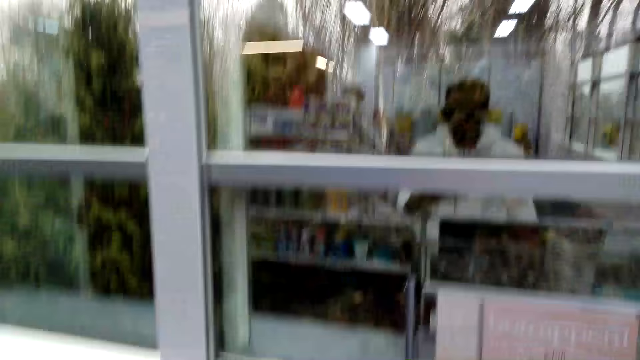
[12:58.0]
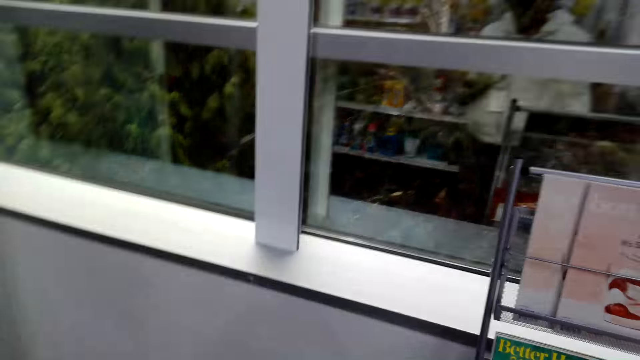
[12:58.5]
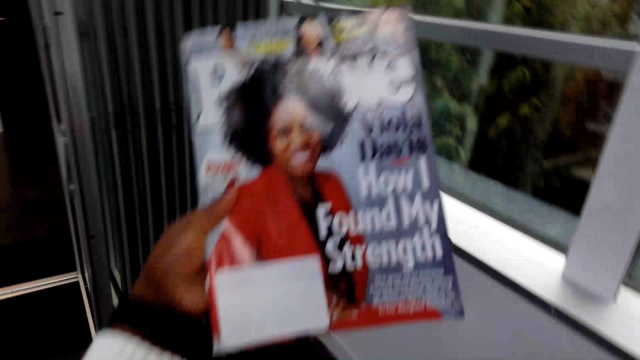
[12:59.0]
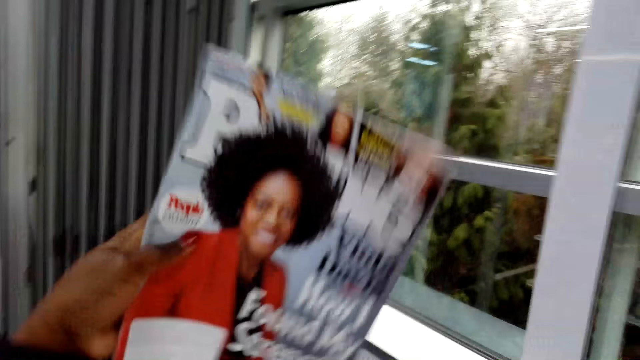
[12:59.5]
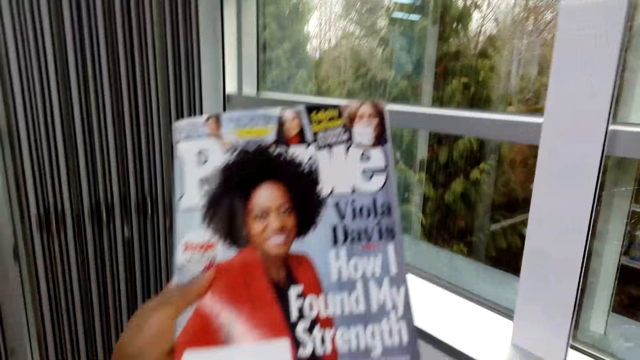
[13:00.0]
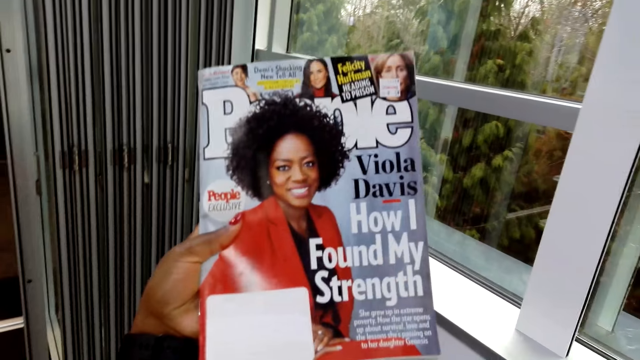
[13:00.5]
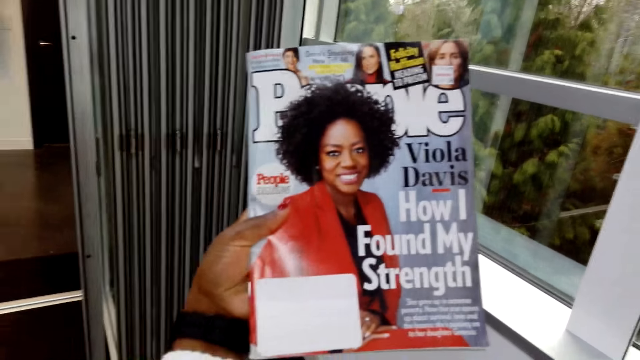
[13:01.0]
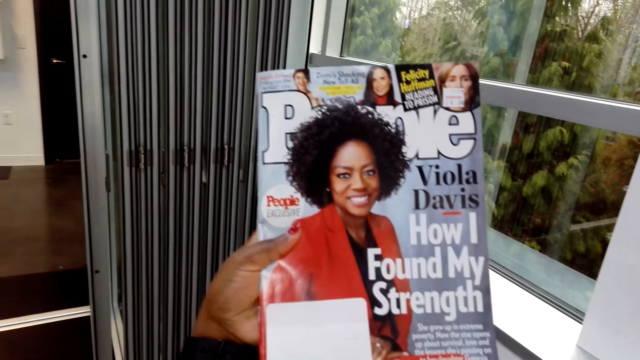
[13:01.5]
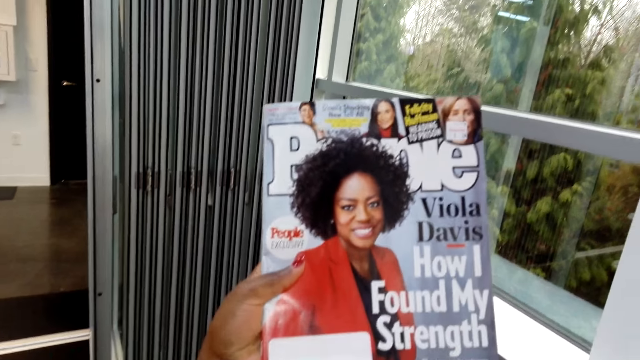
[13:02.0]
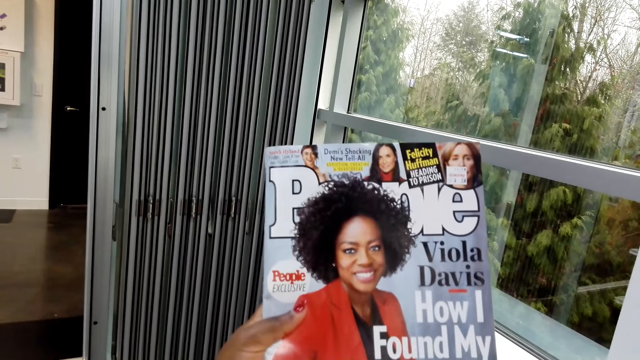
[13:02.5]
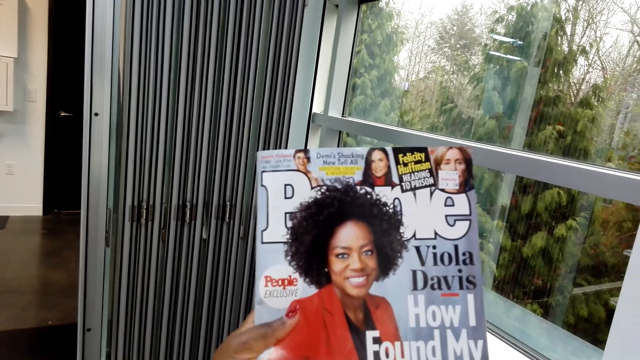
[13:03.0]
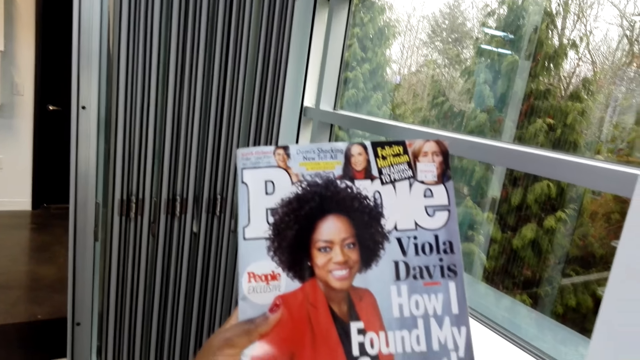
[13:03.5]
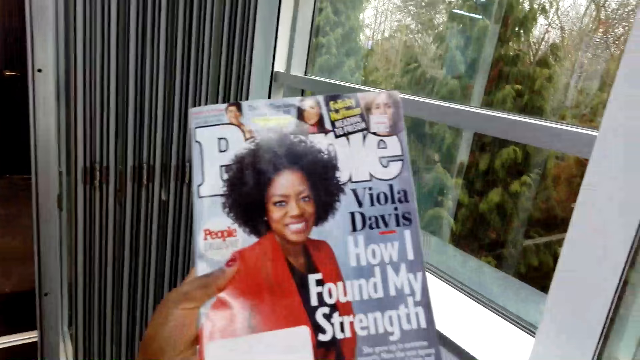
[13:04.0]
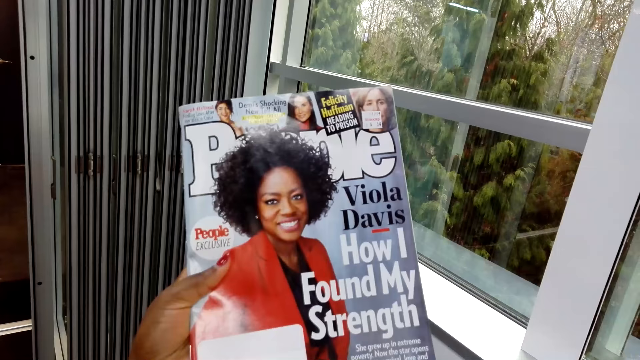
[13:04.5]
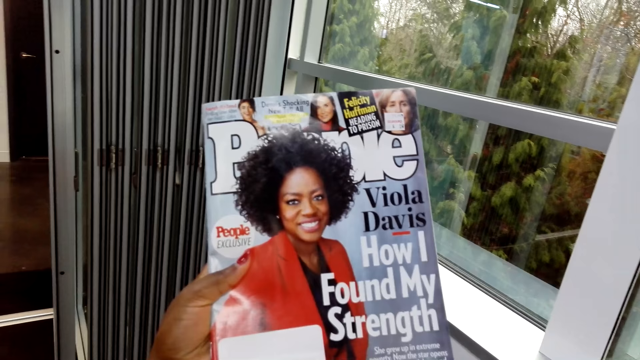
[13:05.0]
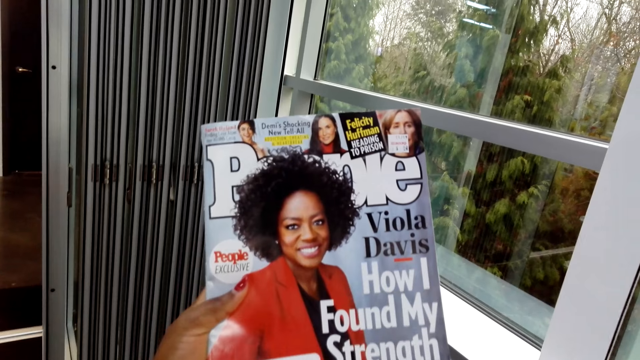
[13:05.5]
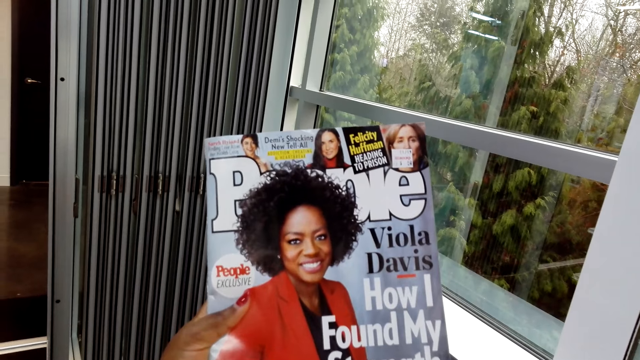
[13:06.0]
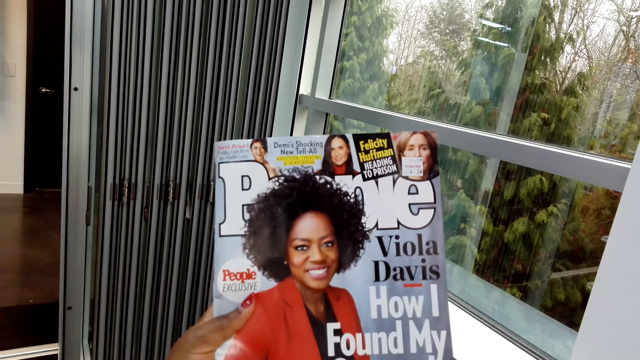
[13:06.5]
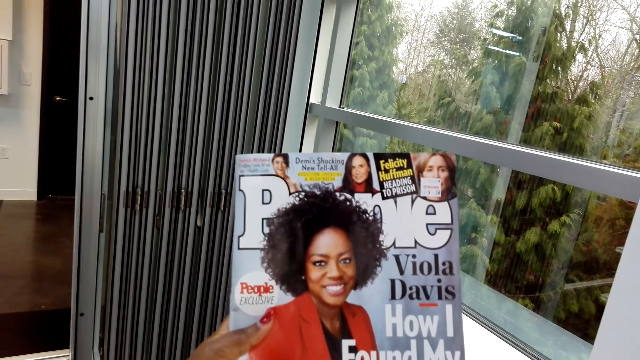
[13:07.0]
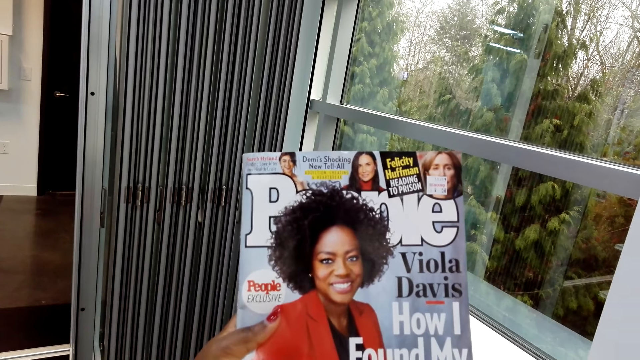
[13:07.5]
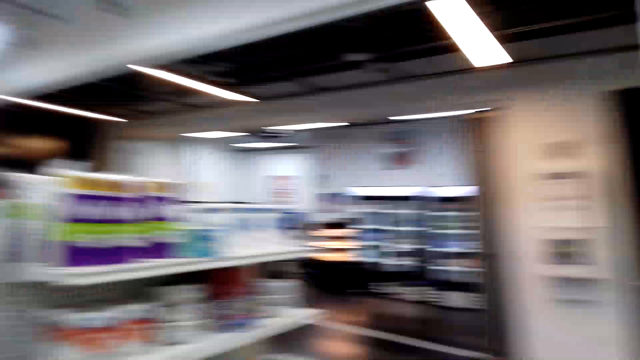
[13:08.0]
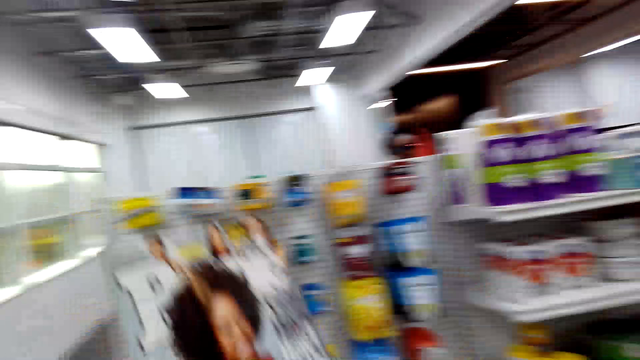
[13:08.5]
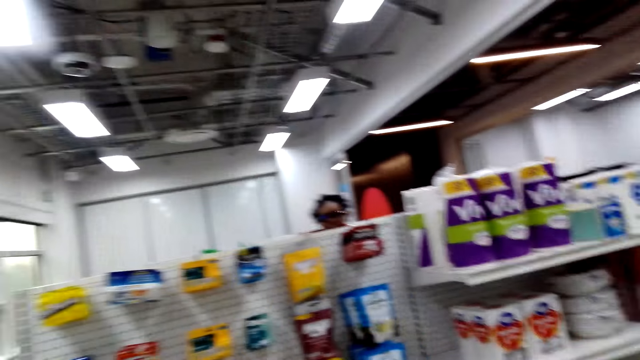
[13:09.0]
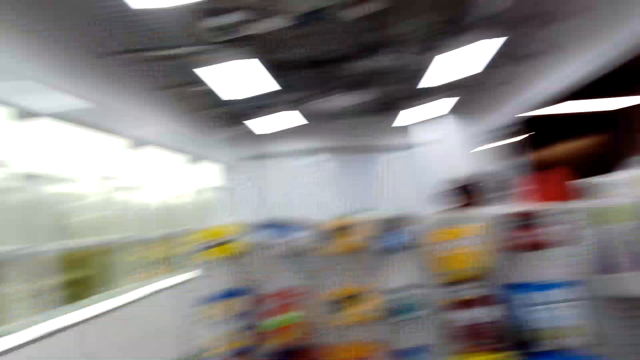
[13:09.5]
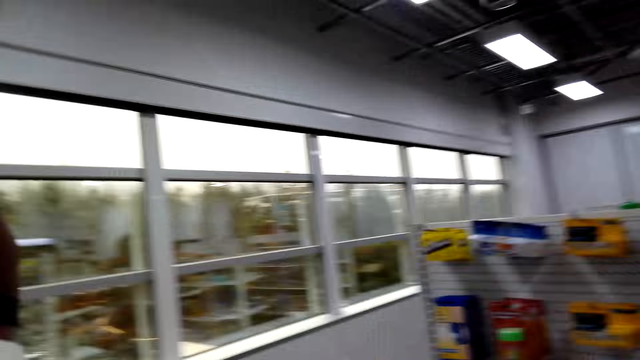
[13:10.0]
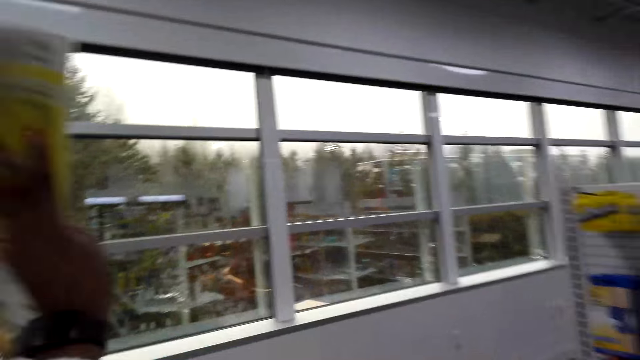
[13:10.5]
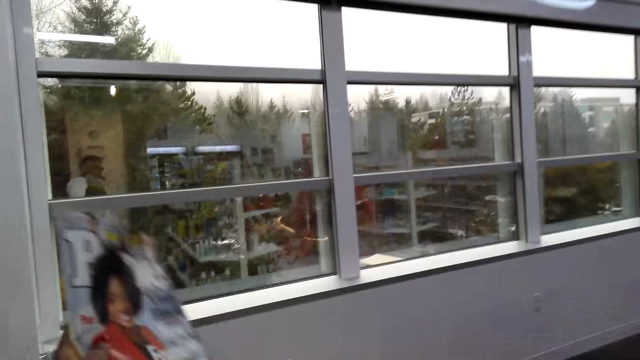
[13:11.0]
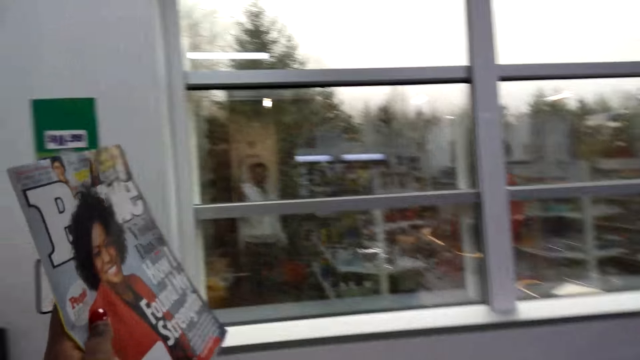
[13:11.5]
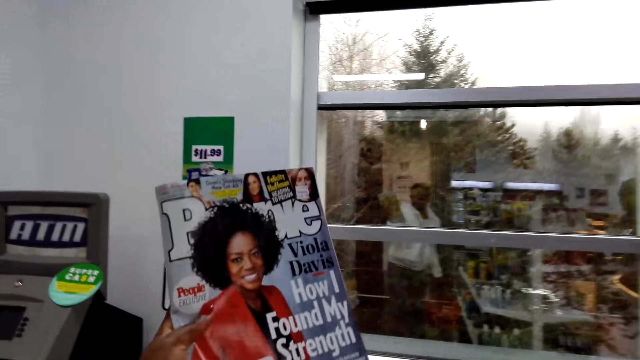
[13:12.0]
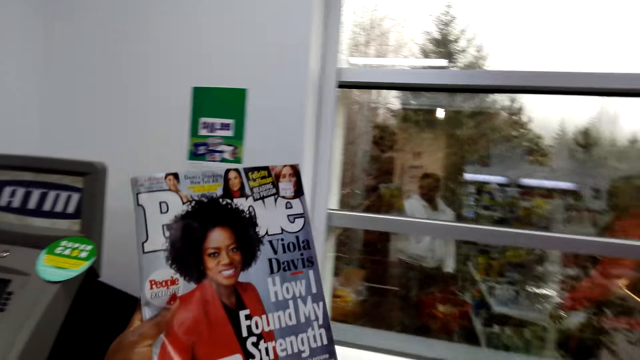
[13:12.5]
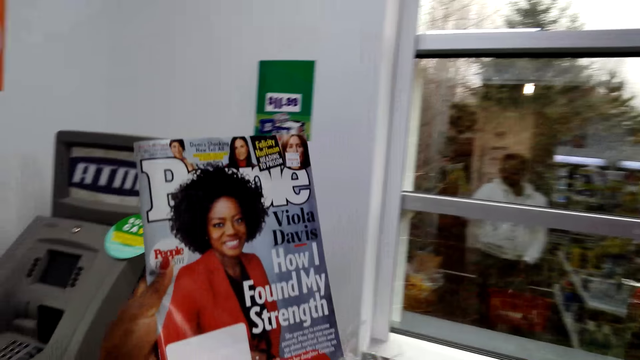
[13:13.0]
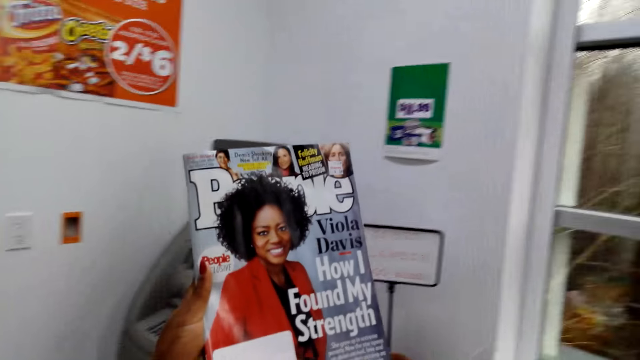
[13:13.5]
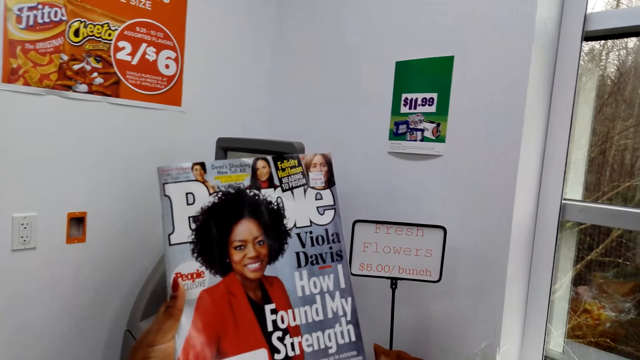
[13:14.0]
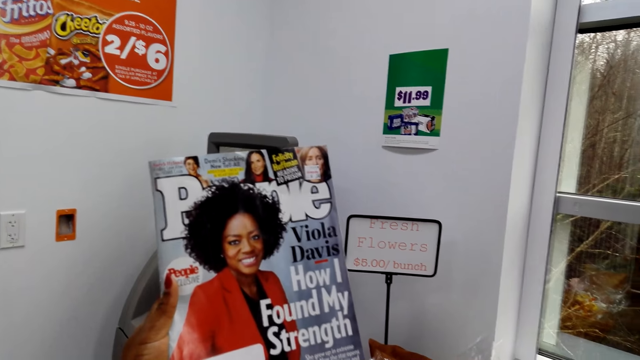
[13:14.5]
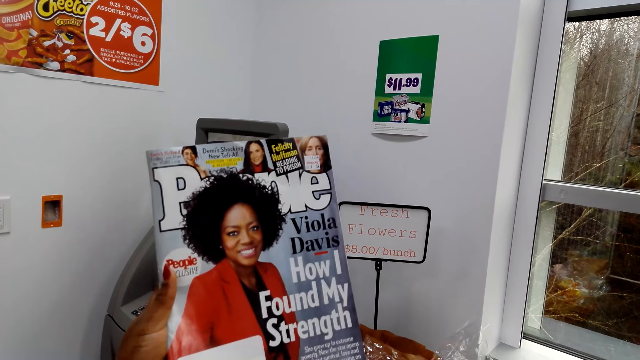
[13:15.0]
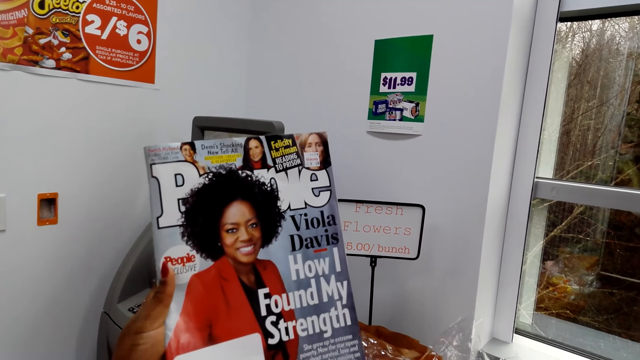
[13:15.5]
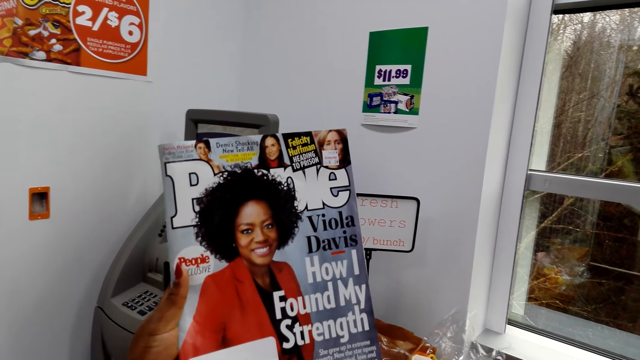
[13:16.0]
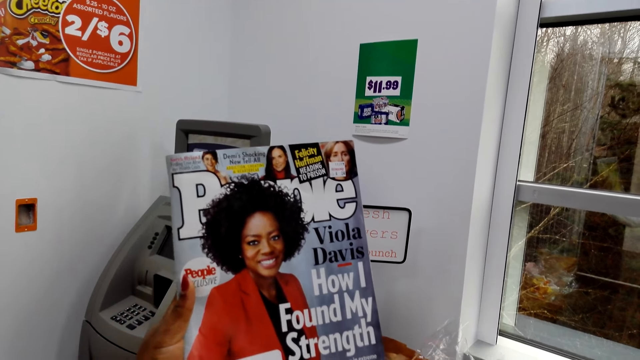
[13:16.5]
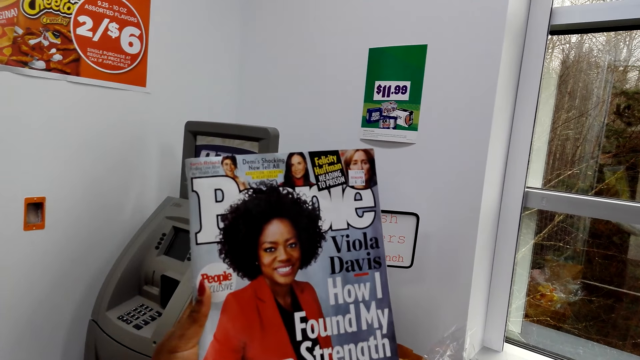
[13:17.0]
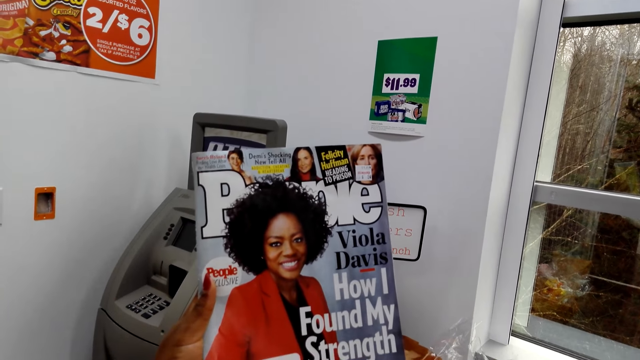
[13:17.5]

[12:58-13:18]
The camera wearer looks at the magazine. They lift the magazine. They converse with a woman. They look at the magazine.
